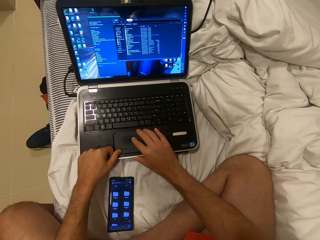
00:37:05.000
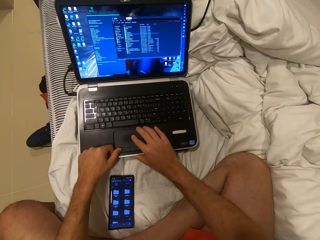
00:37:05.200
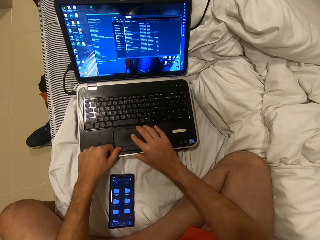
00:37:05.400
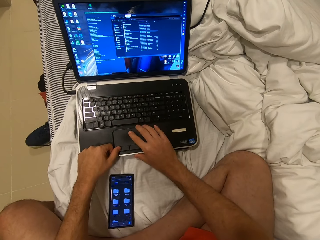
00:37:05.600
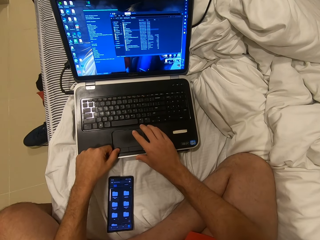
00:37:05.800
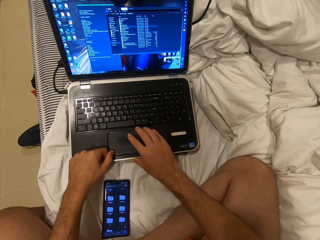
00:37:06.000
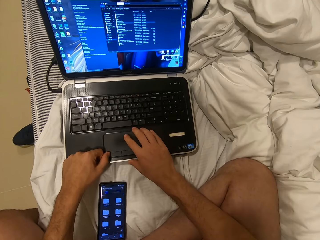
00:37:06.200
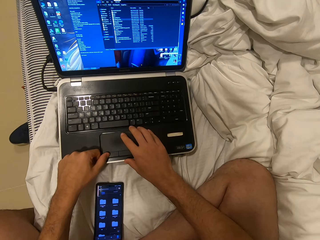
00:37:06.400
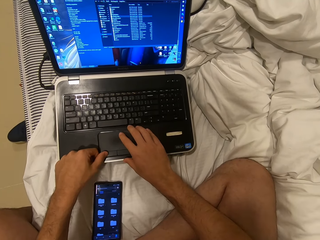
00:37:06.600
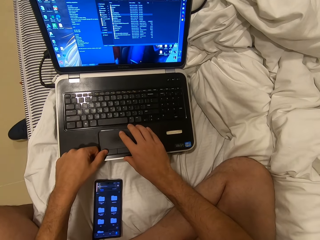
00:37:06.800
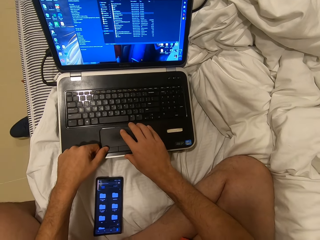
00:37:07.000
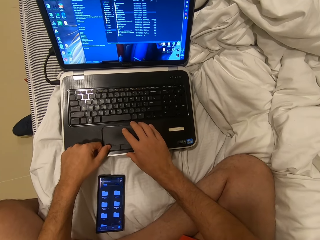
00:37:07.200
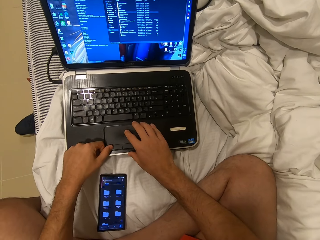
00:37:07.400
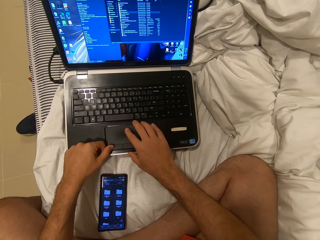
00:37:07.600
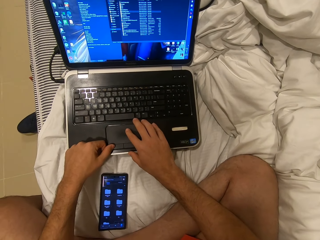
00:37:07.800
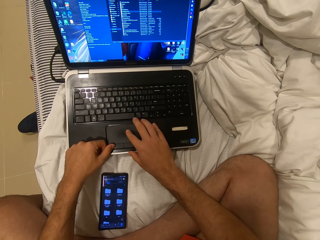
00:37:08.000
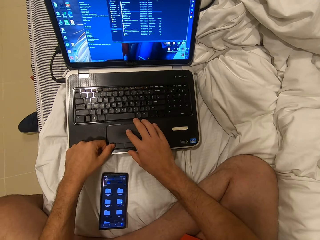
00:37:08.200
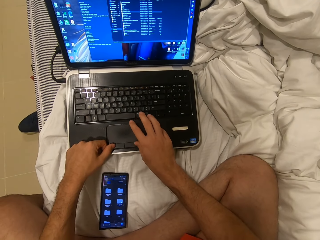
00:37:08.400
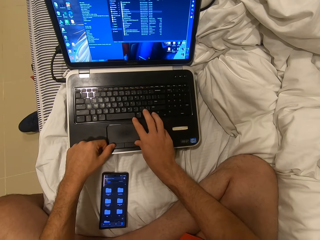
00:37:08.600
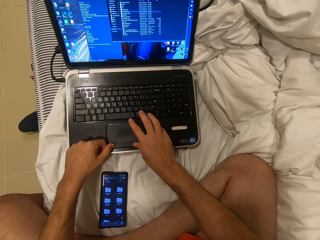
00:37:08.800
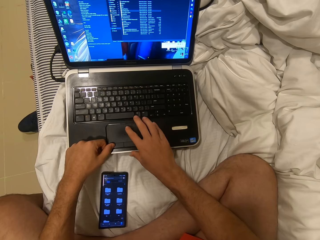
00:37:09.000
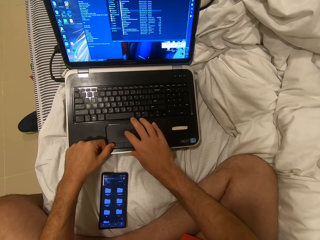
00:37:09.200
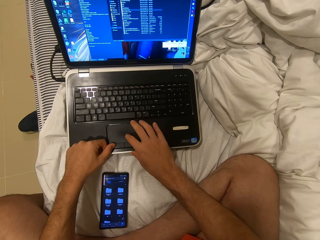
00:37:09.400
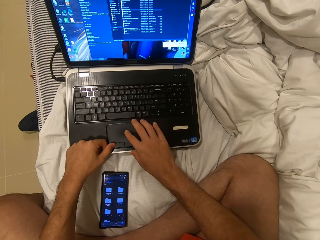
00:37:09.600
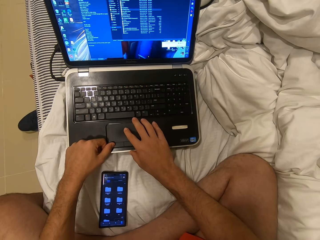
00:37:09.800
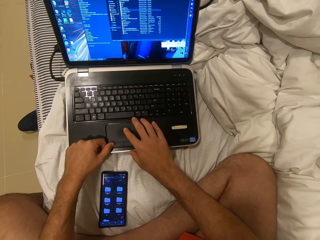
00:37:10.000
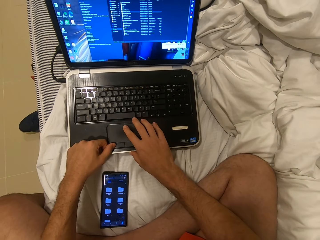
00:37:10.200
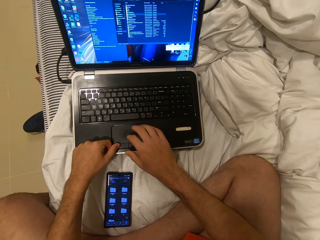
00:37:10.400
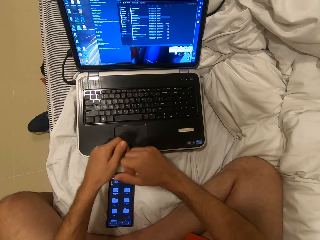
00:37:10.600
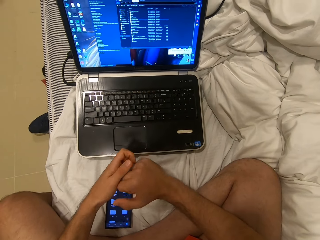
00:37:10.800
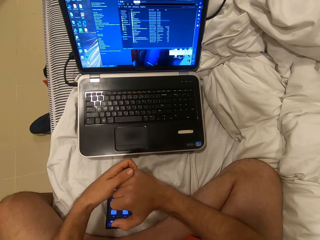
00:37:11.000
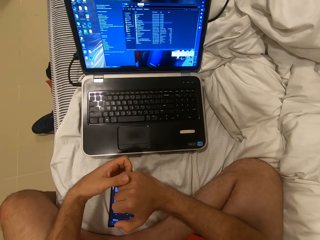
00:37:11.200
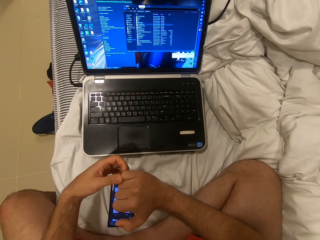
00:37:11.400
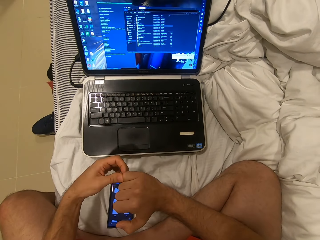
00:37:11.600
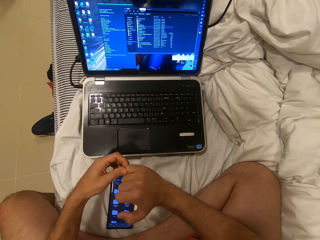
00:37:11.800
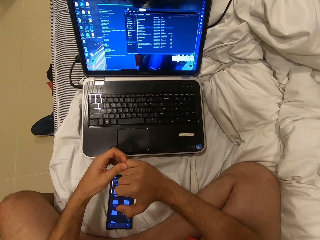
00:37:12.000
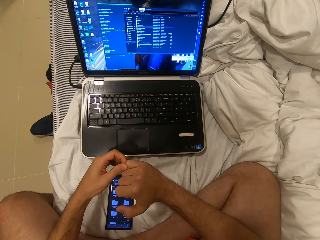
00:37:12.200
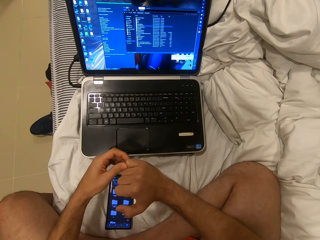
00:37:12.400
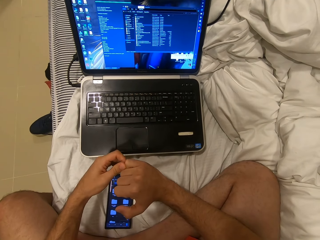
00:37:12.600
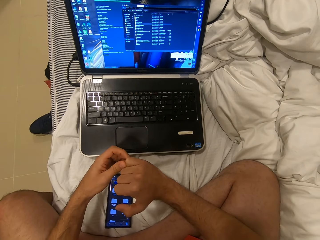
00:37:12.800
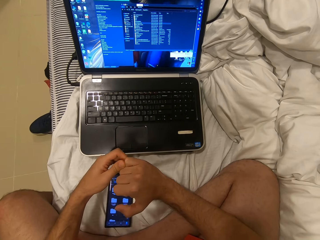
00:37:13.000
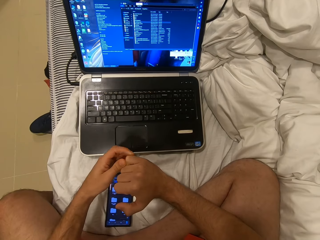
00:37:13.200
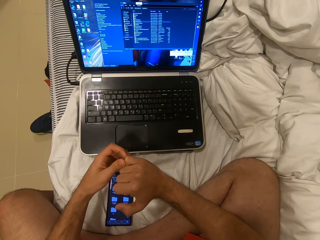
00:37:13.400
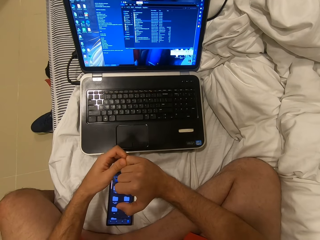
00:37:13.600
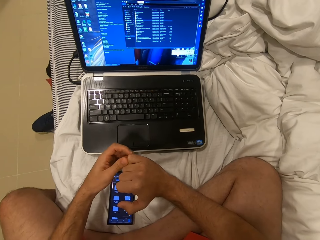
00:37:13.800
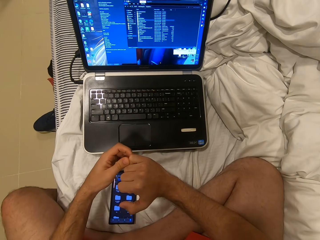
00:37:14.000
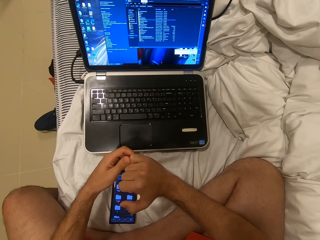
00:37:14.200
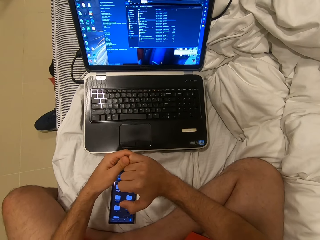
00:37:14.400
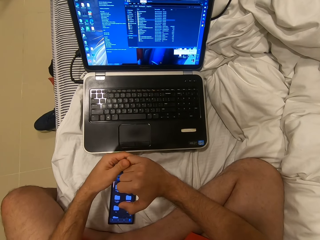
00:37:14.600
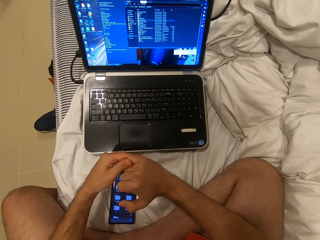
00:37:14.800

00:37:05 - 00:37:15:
The camera wearer scratches the finger. They rub the hands together.

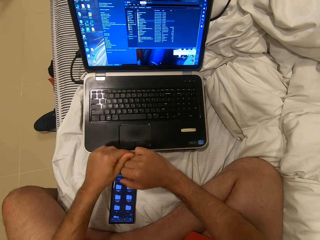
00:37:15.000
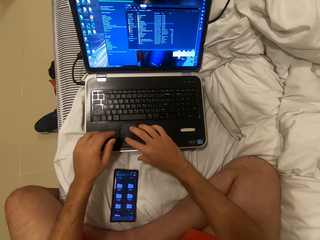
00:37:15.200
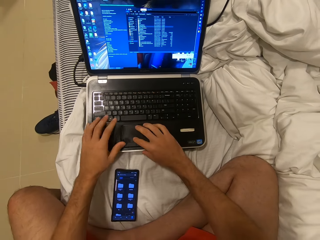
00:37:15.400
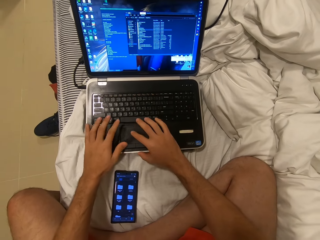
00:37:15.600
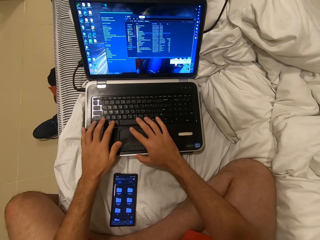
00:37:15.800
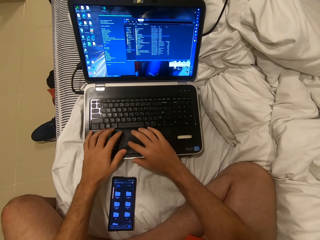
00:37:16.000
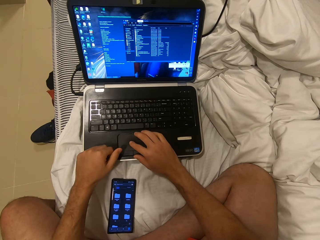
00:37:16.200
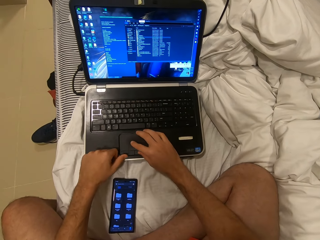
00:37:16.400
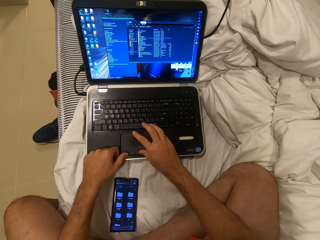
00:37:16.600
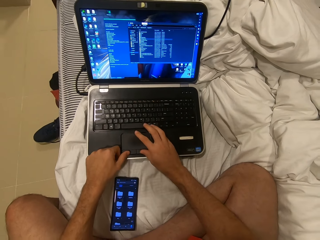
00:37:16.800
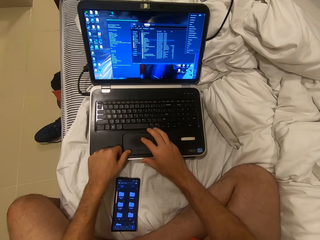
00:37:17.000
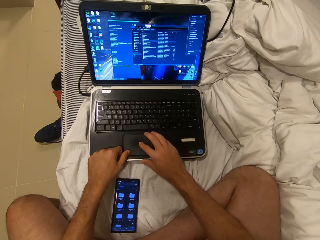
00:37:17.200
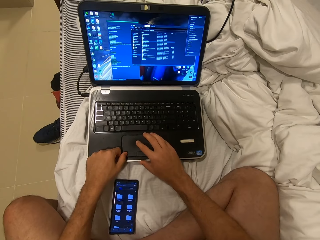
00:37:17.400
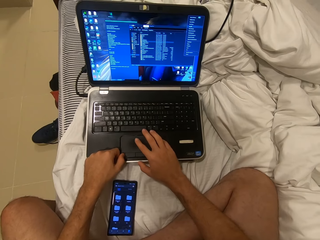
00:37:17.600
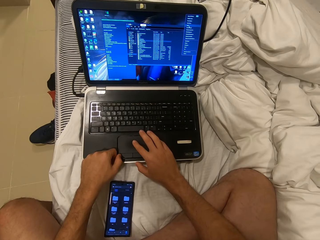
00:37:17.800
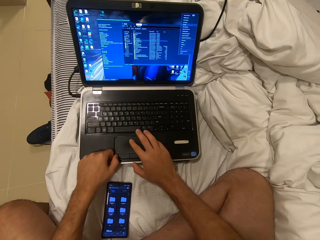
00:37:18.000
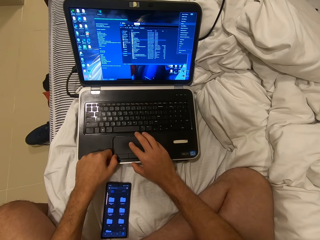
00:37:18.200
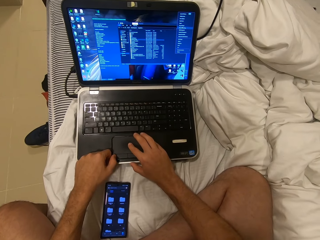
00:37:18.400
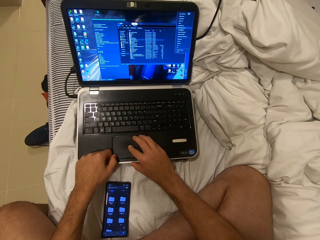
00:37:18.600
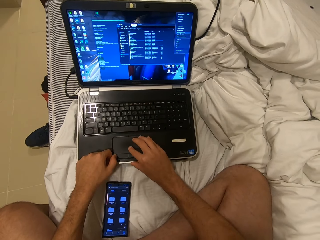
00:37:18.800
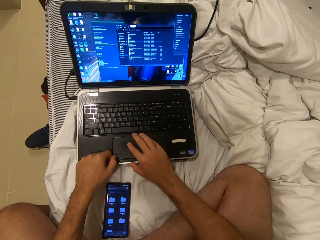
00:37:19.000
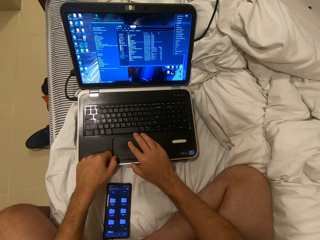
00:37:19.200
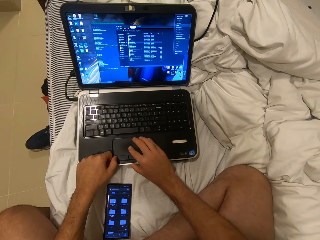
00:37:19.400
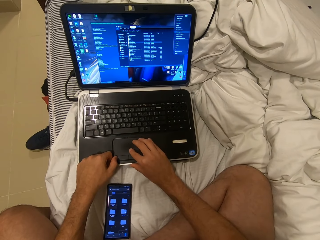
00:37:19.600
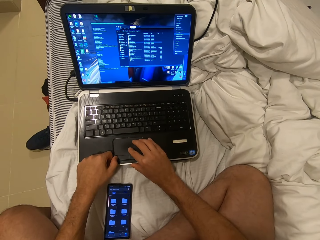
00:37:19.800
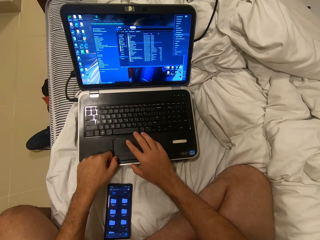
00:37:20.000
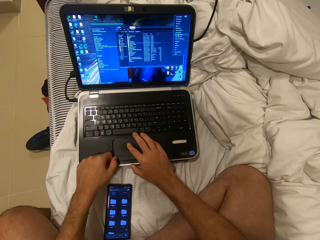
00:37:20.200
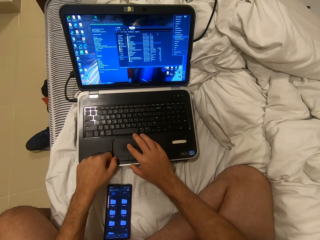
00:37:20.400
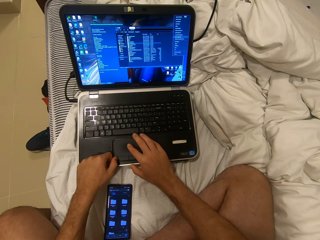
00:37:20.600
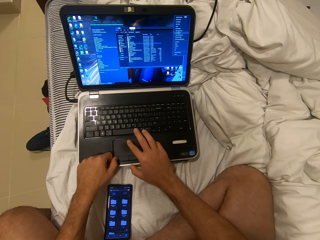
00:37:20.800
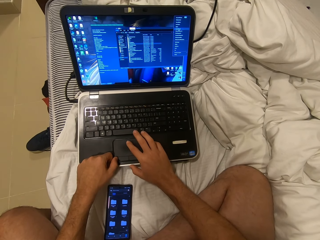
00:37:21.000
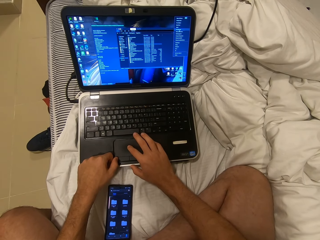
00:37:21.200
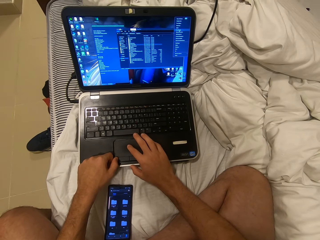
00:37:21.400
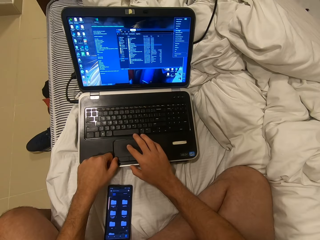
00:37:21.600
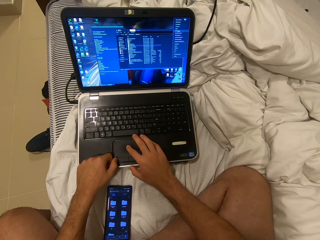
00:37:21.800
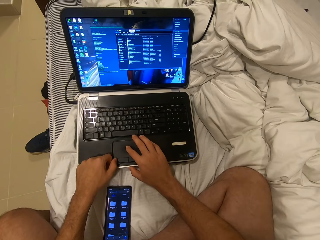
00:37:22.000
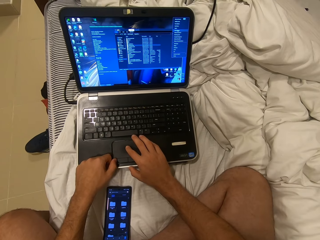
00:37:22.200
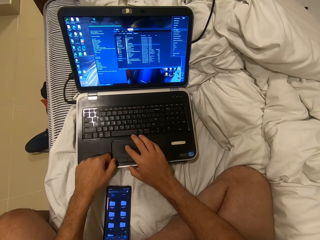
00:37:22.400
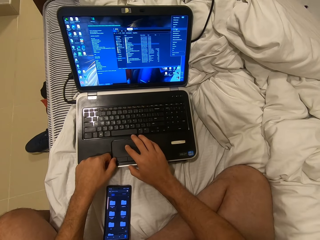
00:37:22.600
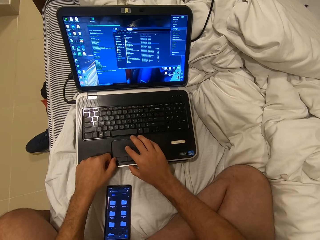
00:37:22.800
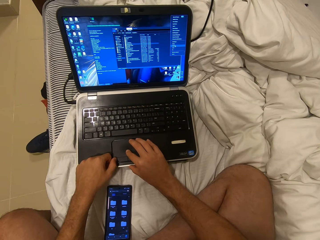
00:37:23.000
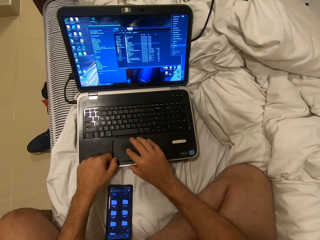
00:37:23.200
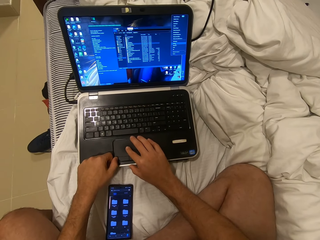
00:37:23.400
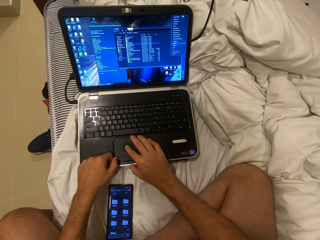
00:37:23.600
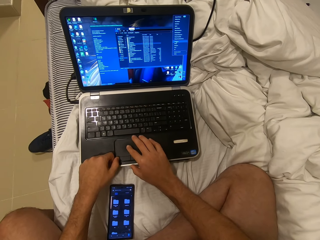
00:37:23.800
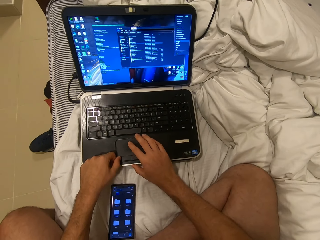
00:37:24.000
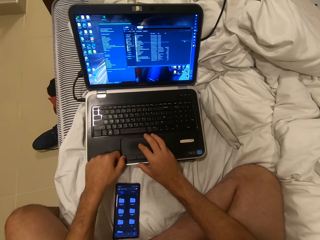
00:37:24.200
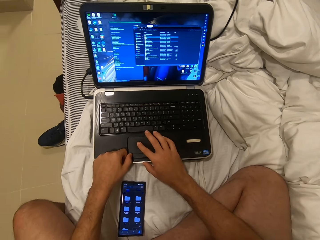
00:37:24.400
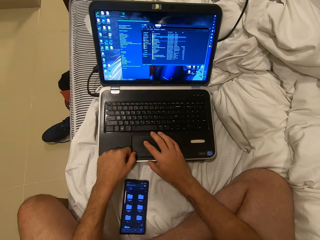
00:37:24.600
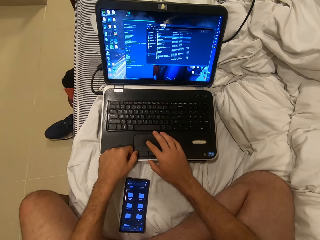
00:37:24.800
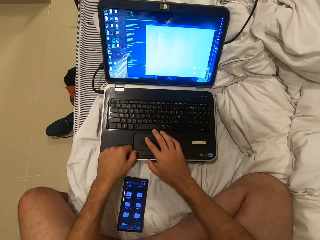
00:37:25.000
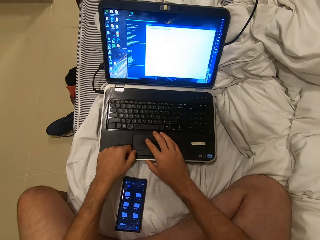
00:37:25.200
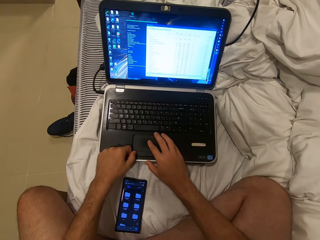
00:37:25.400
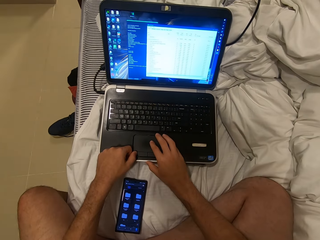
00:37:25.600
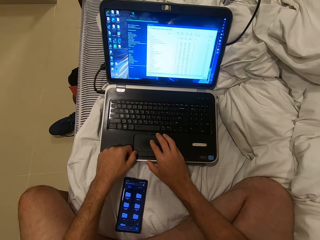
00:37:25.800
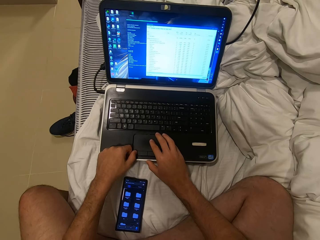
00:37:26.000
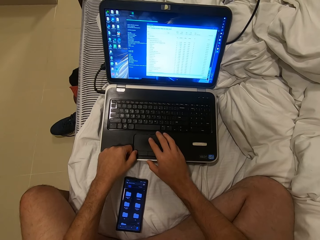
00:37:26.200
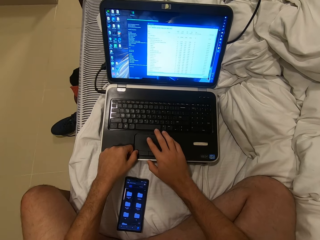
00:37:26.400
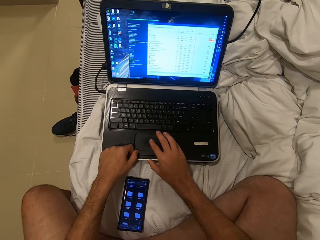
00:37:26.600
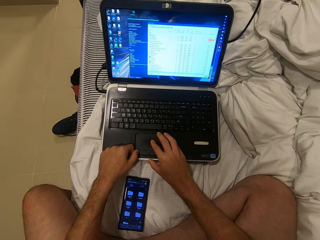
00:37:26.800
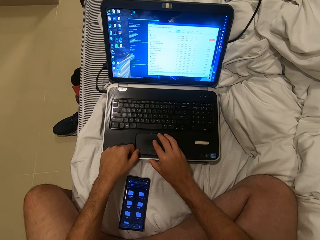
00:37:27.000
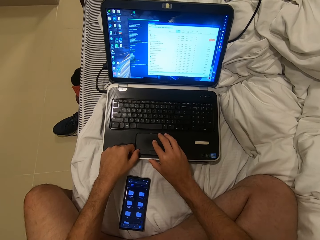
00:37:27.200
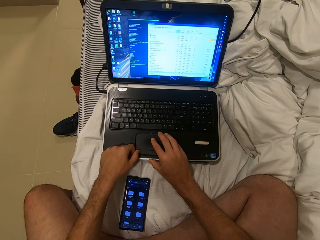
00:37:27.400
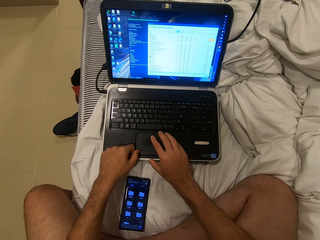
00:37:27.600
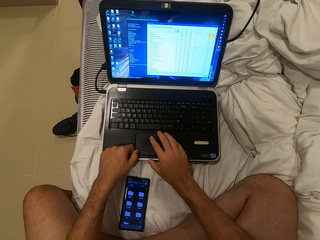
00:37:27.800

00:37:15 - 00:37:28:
The camera wearer operates the laptop with both hands. They operate the laptop. They turn around.
